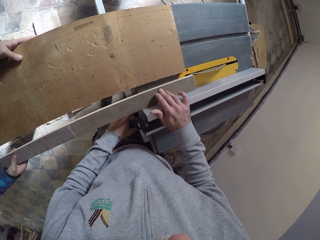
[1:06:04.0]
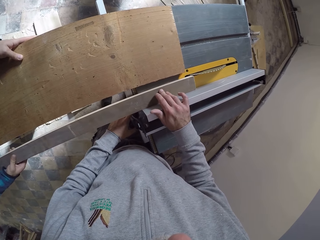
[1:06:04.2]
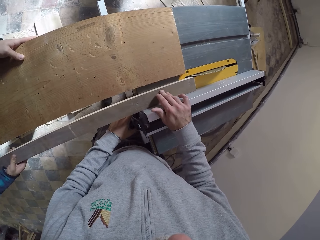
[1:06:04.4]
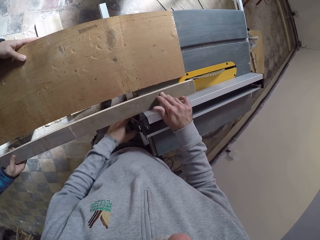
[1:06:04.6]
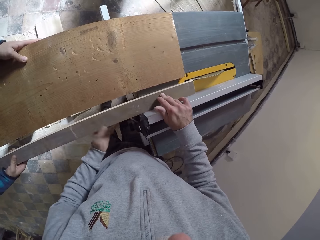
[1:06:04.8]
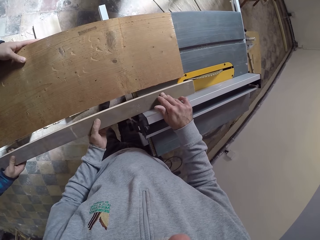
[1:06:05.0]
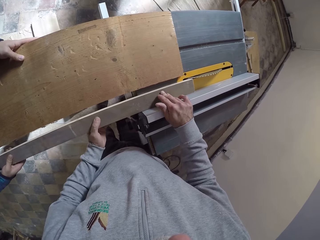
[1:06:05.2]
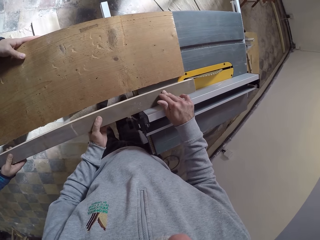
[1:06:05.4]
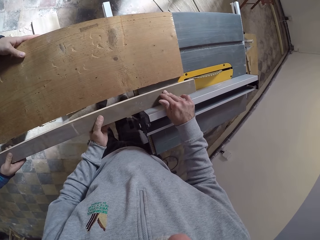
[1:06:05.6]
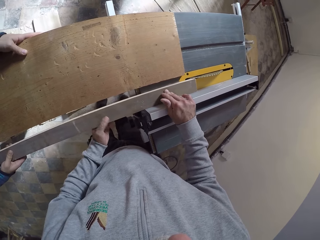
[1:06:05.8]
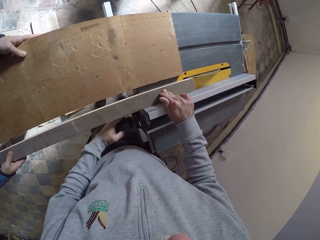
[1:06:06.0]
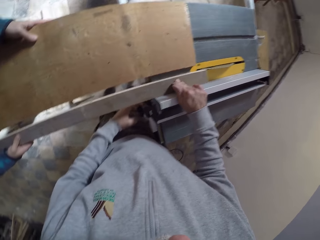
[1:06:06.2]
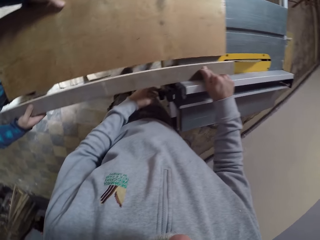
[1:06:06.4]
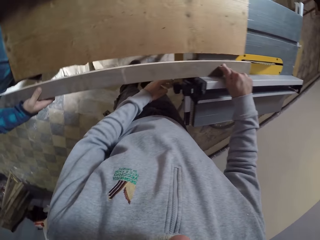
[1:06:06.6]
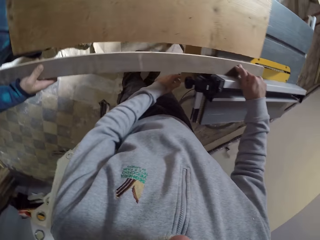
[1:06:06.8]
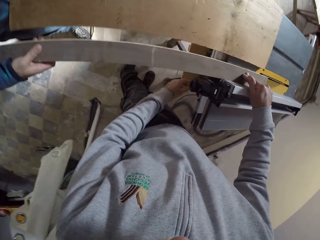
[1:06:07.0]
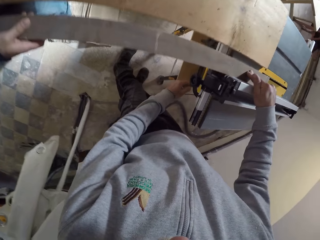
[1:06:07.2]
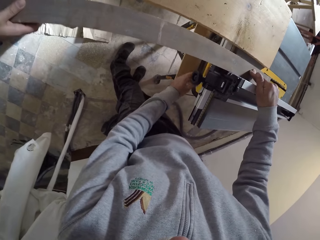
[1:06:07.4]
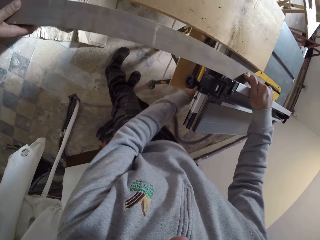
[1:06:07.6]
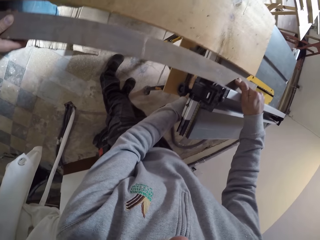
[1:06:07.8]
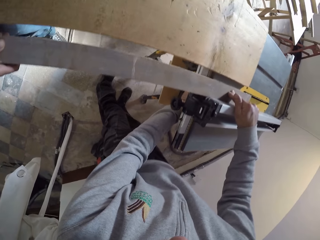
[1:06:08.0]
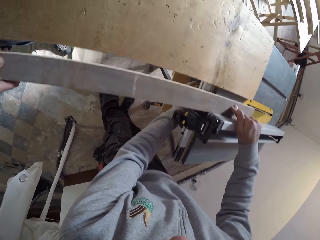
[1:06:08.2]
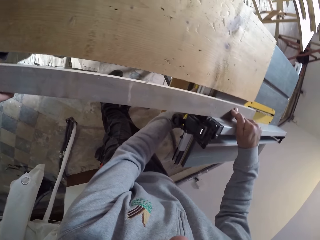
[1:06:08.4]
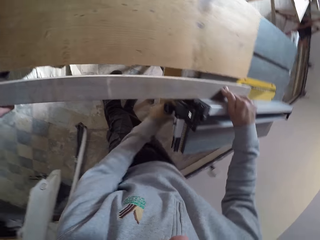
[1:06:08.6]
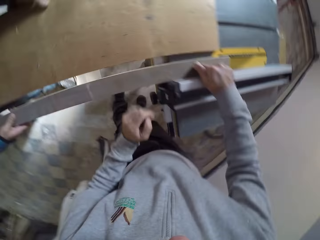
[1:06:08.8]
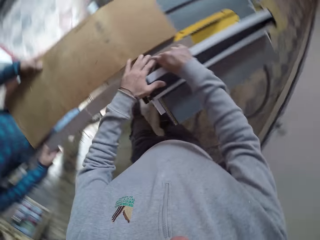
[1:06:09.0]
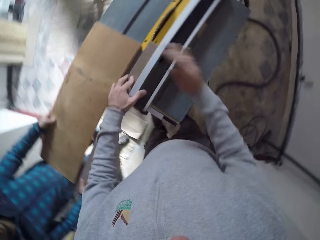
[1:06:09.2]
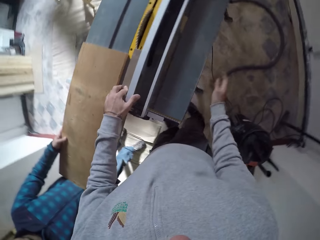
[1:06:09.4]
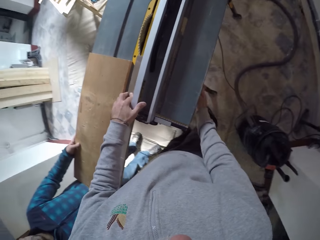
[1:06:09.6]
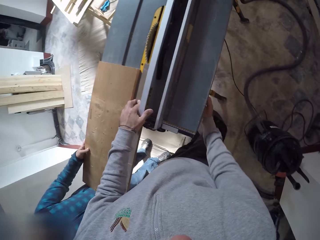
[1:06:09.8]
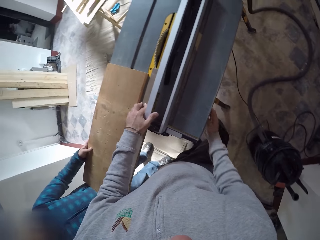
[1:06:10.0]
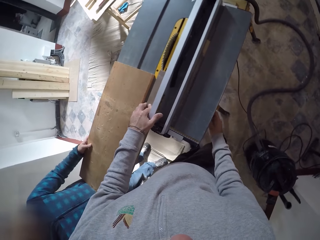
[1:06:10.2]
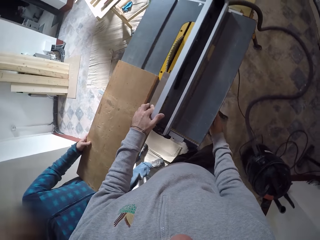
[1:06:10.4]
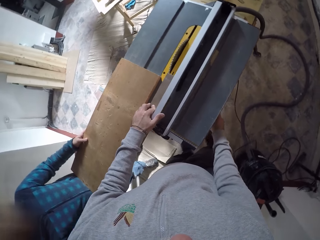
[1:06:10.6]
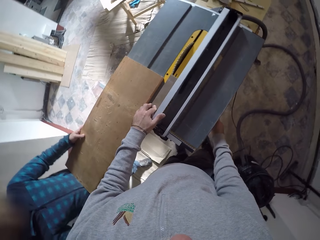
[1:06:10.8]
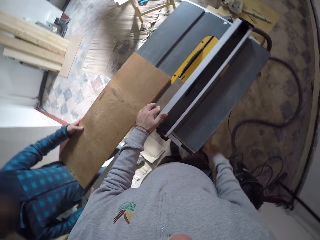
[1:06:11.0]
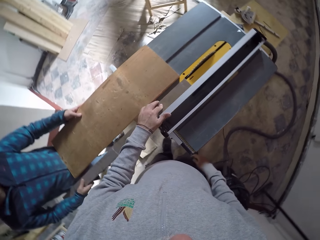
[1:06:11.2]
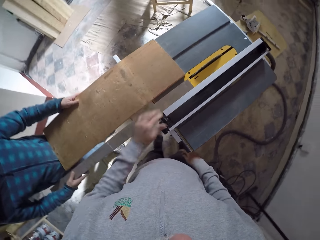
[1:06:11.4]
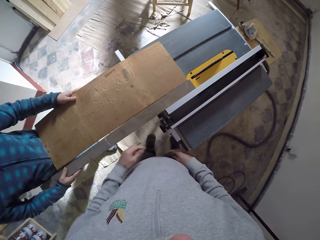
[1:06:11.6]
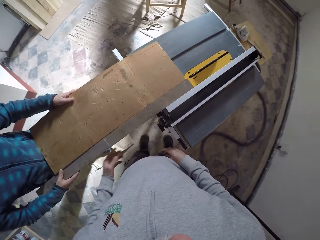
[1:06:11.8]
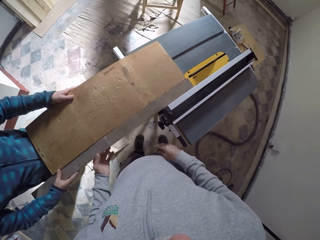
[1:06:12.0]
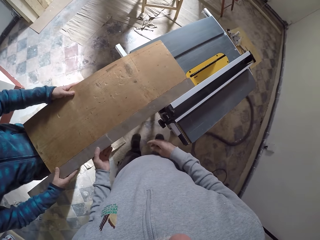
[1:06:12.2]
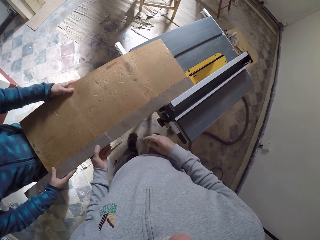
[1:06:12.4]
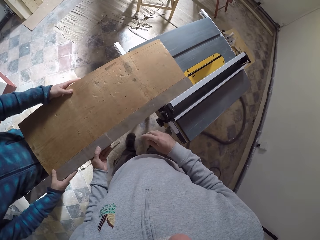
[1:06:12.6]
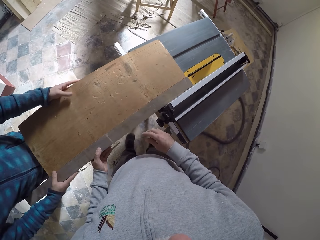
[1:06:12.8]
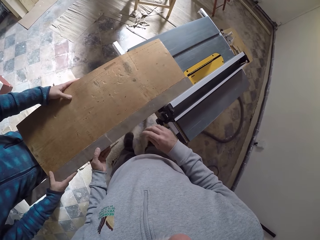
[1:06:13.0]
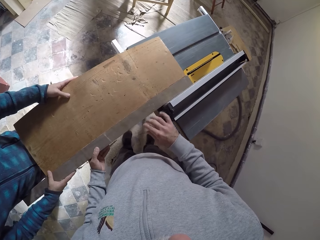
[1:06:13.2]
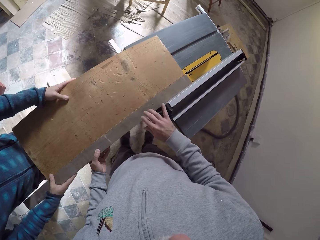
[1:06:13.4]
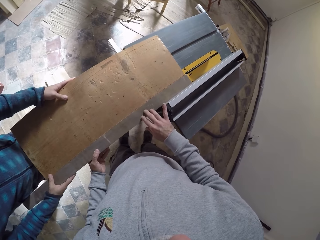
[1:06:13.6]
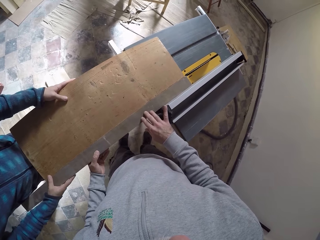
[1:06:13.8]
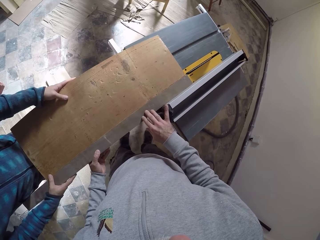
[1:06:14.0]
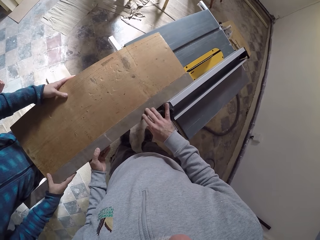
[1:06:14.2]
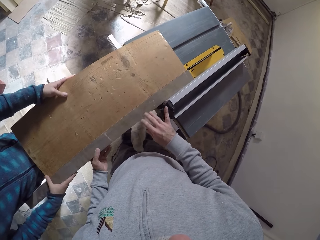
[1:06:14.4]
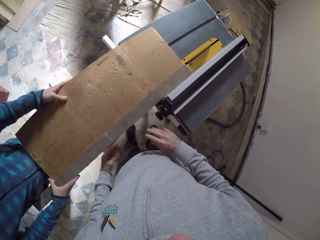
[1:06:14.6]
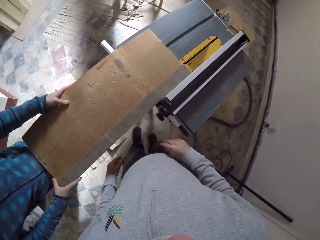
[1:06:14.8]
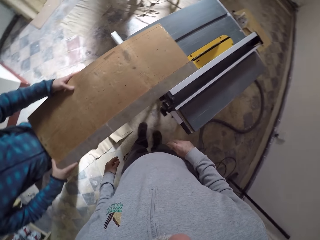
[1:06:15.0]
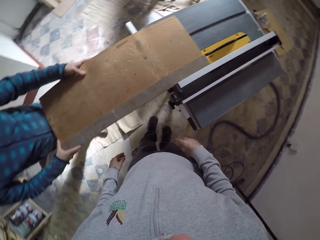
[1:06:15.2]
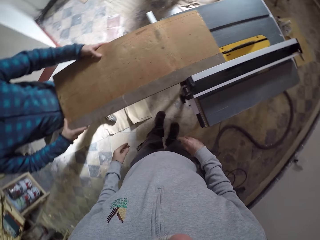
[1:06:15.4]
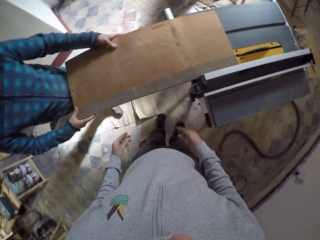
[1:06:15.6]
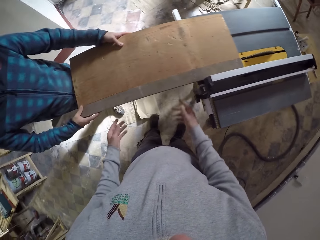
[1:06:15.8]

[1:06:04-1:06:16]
The camera wearer holds the plank with his right hand. He adjusts the wood cutter. He holds the plank with his left hand.

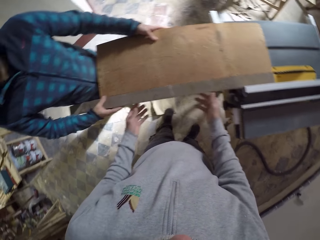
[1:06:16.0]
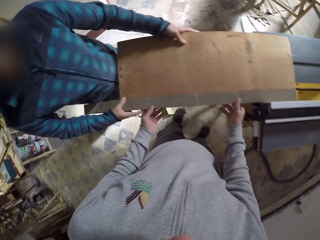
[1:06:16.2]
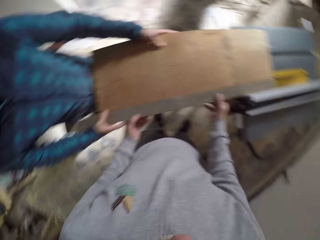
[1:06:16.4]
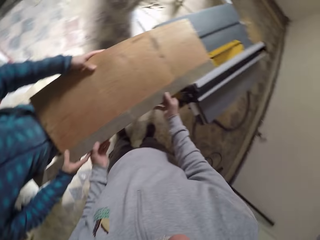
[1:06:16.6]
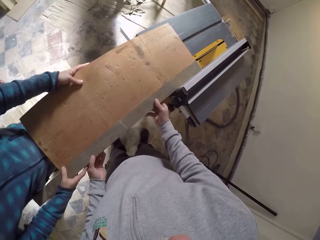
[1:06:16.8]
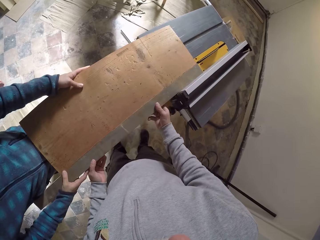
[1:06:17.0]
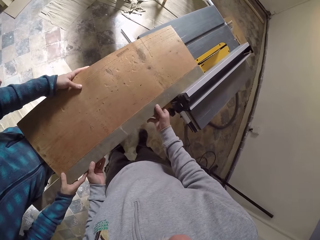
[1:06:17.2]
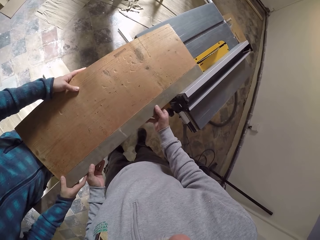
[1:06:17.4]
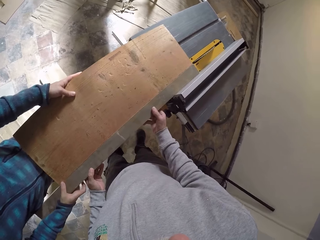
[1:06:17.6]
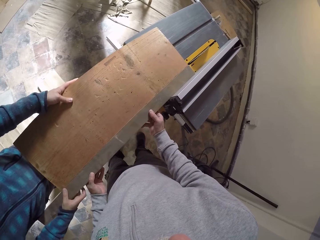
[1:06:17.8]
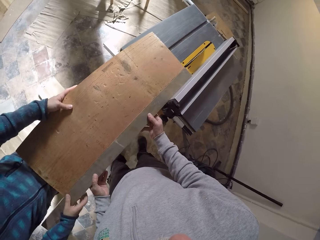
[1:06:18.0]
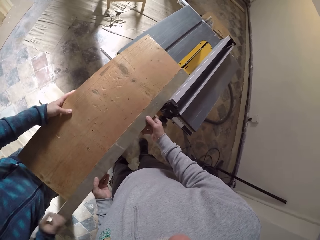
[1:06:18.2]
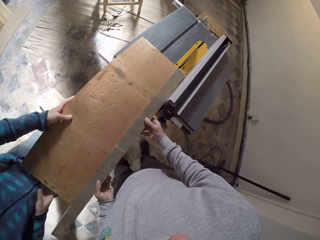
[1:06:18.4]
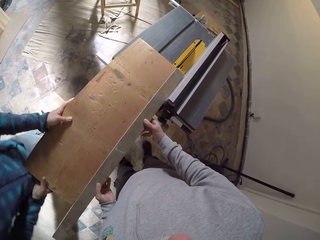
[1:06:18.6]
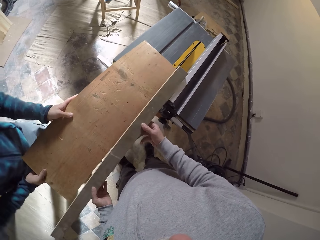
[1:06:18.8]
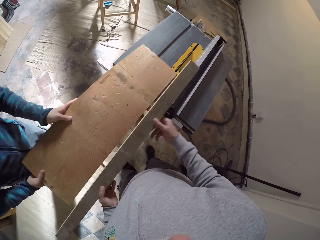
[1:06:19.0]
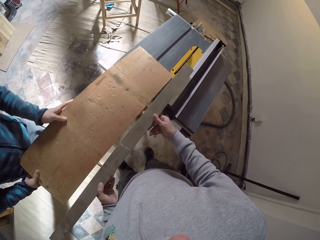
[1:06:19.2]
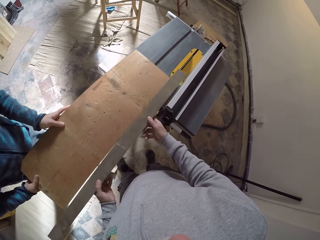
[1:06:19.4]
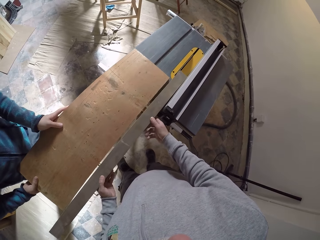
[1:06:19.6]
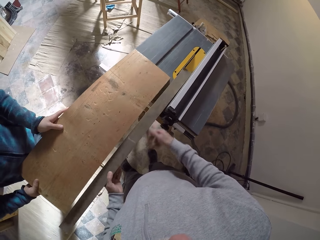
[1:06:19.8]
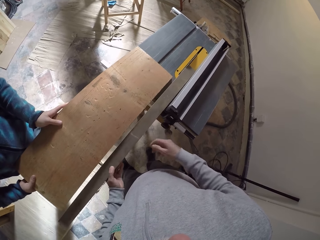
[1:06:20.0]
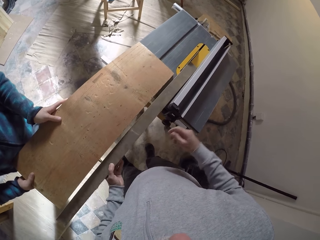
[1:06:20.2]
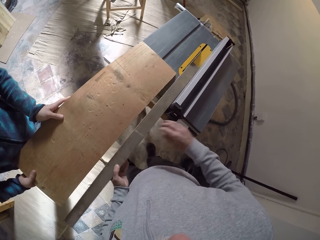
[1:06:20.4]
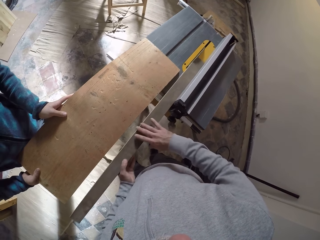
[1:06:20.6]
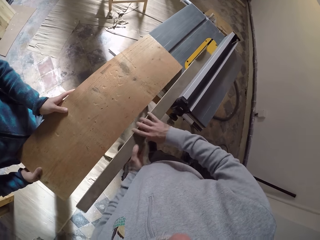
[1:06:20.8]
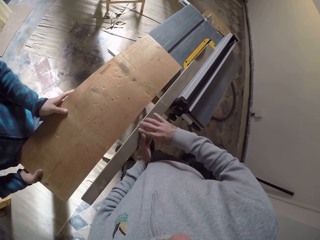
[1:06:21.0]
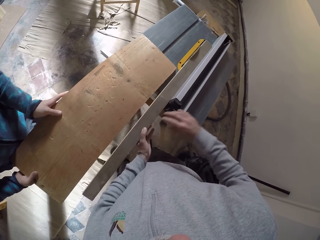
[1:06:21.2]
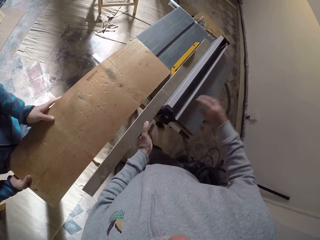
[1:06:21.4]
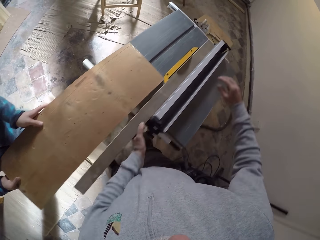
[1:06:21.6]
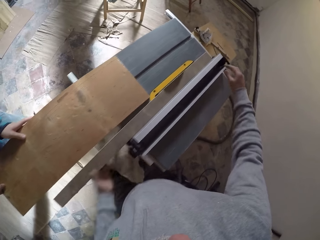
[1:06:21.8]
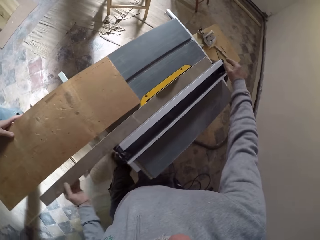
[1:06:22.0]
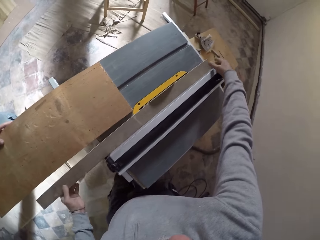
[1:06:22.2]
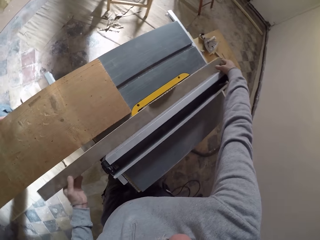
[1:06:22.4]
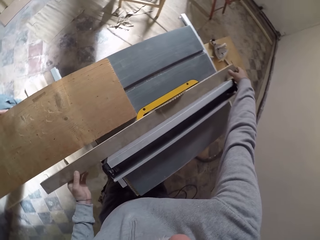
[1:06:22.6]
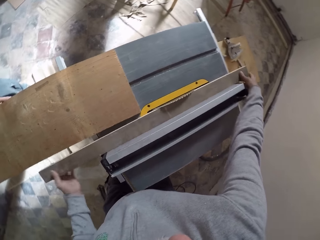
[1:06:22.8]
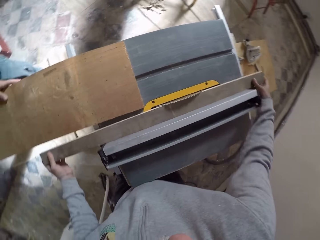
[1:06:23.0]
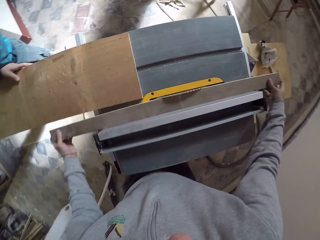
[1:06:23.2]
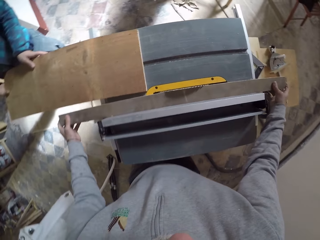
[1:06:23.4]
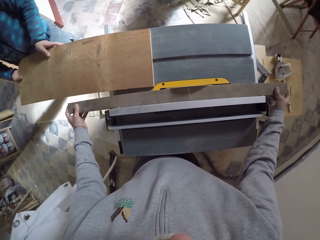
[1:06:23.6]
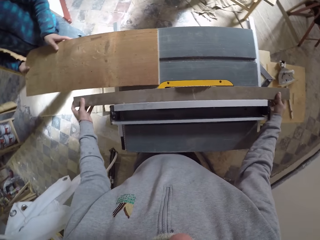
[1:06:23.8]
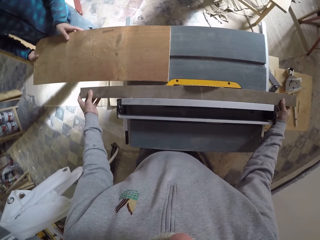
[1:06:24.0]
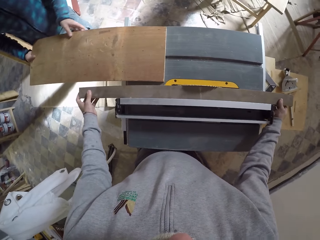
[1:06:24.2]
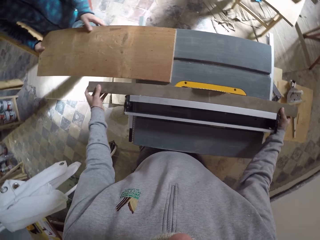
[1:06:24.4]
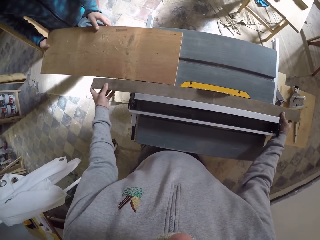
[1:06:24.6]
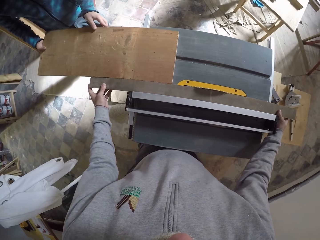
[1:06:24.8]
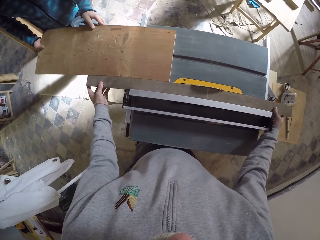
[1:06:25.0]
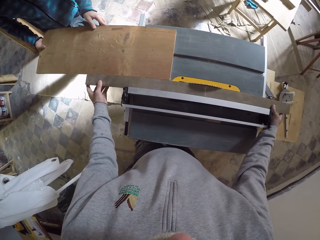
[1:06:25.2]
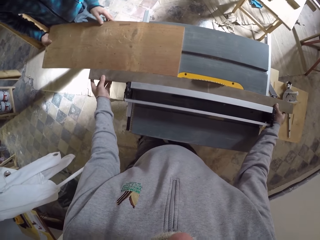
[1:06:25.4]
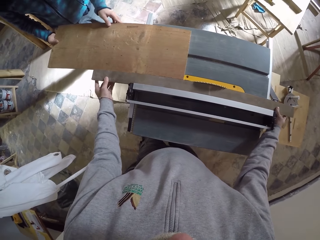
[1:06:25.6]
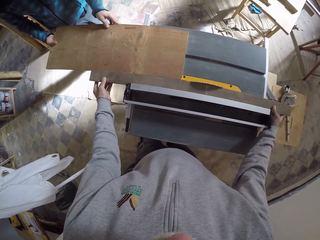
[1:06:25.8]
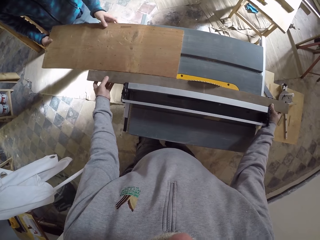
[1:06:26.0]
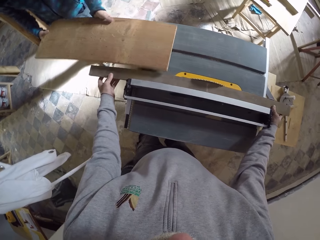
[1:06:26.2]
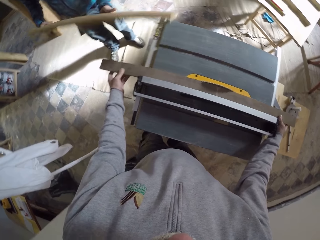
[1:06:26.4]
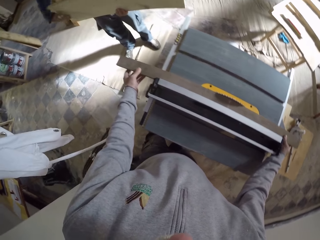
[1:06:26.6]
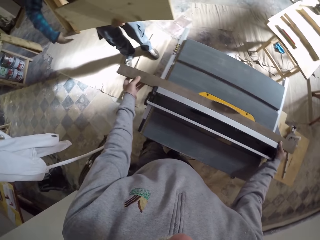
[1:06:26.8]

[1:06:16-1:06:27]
The camera wearer pushes the smaller plank behind the table saw with both hands. The man holds the larger beam with both hands. The camera wearer lifts the wood, pushes the wood to the cutting machine, and holds the wood to the machine with both hands.
